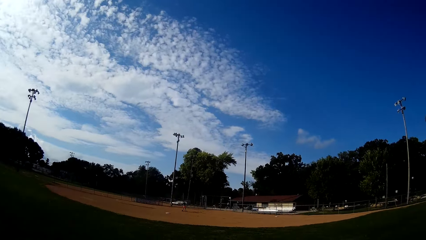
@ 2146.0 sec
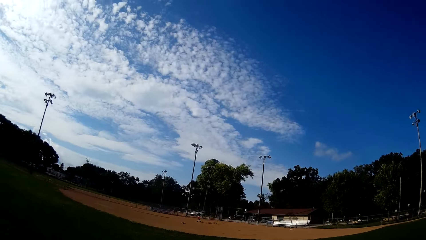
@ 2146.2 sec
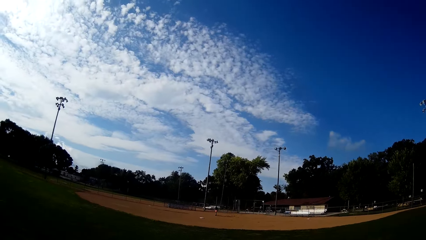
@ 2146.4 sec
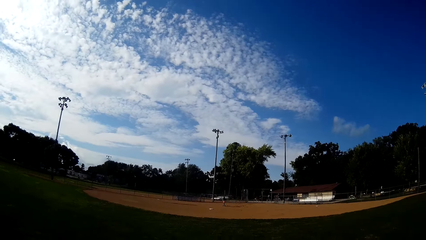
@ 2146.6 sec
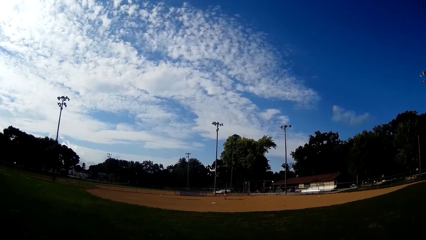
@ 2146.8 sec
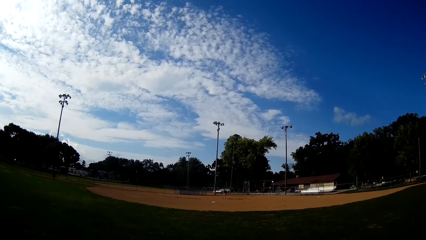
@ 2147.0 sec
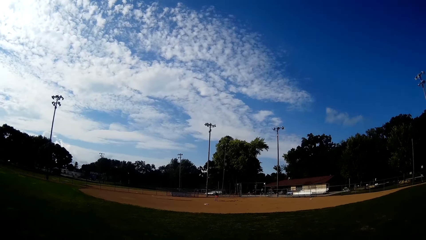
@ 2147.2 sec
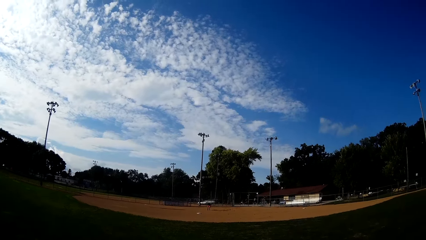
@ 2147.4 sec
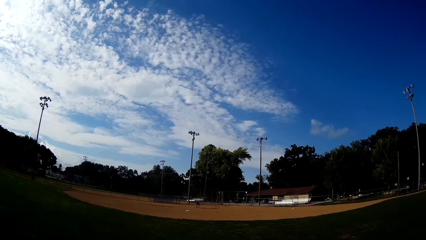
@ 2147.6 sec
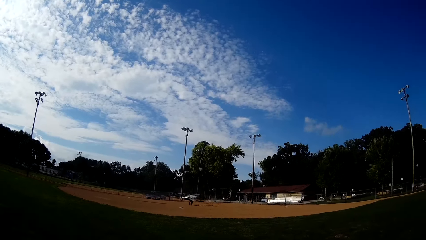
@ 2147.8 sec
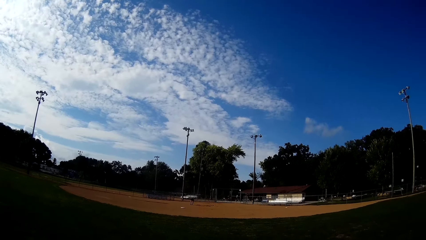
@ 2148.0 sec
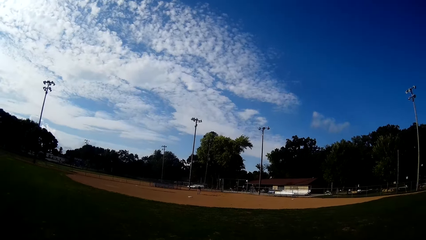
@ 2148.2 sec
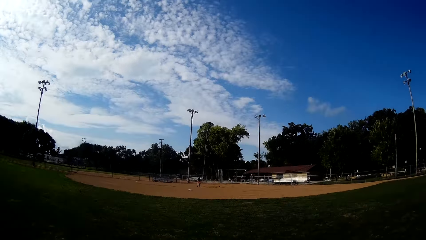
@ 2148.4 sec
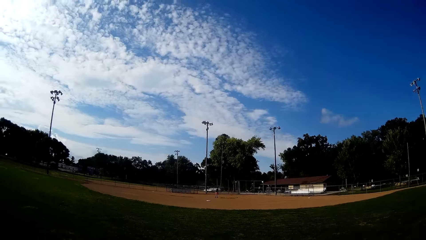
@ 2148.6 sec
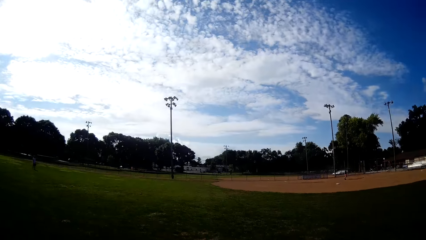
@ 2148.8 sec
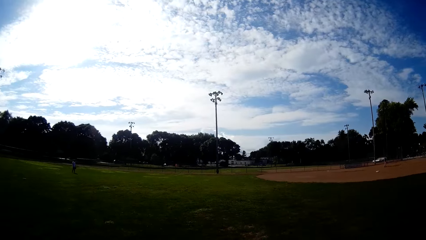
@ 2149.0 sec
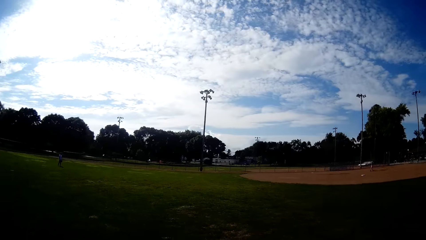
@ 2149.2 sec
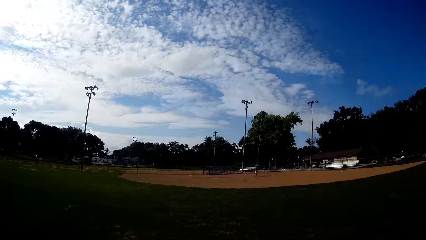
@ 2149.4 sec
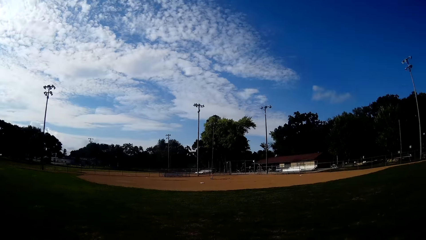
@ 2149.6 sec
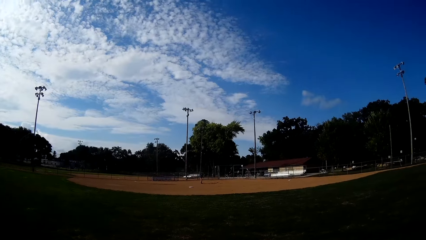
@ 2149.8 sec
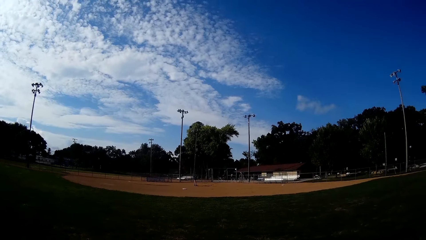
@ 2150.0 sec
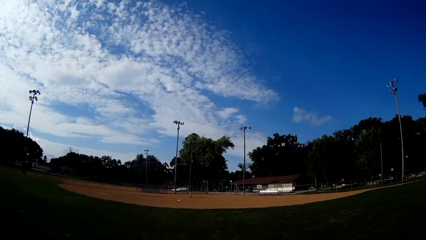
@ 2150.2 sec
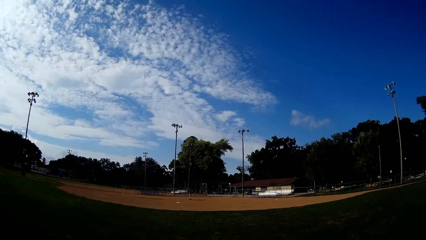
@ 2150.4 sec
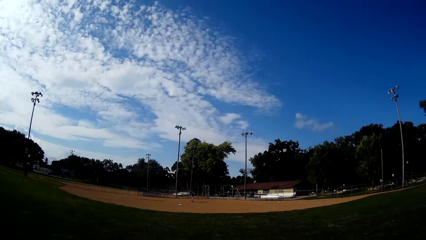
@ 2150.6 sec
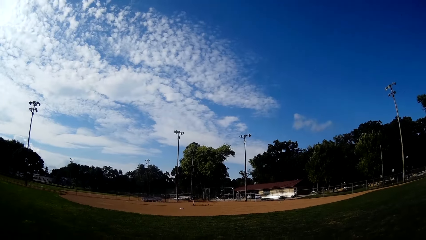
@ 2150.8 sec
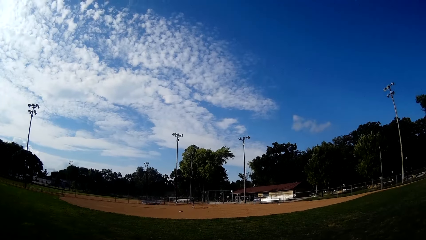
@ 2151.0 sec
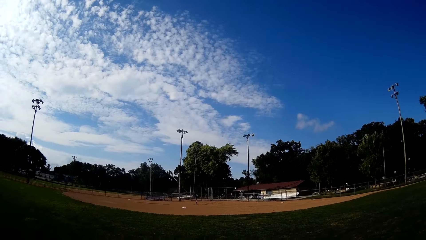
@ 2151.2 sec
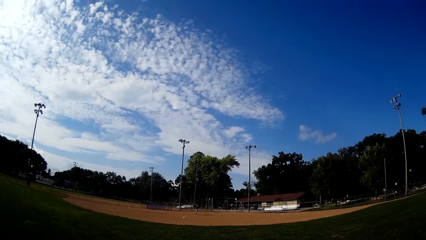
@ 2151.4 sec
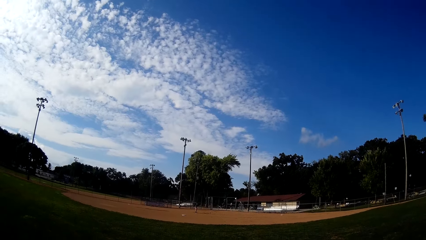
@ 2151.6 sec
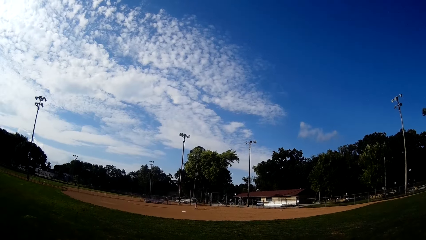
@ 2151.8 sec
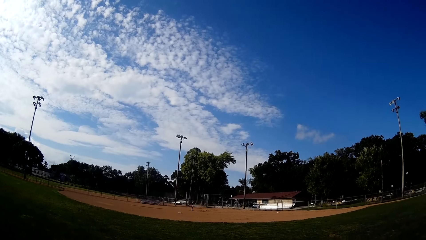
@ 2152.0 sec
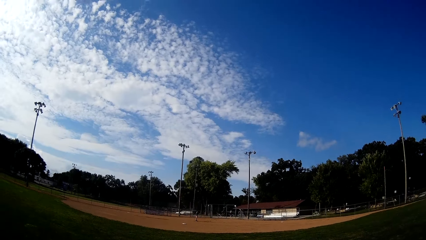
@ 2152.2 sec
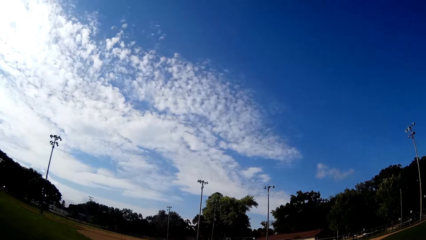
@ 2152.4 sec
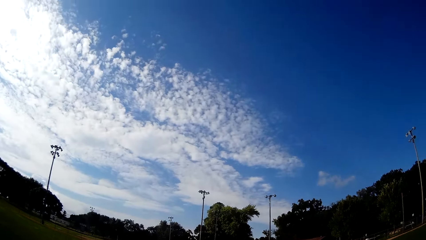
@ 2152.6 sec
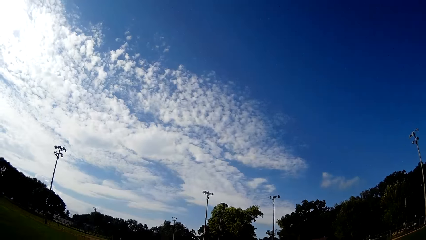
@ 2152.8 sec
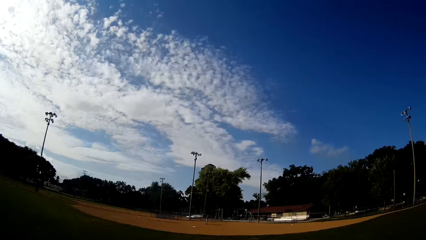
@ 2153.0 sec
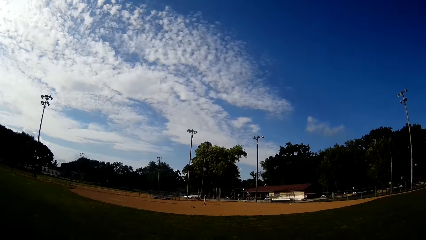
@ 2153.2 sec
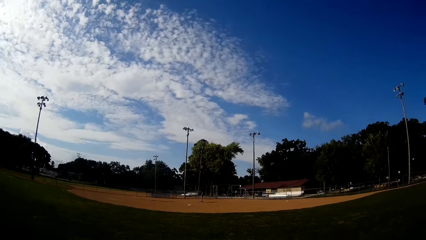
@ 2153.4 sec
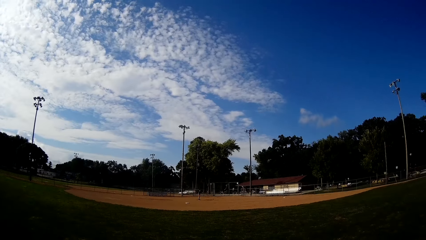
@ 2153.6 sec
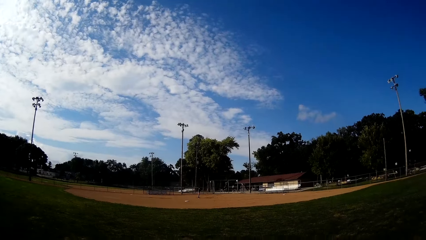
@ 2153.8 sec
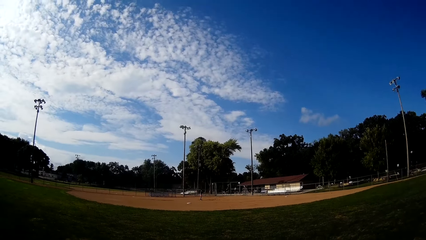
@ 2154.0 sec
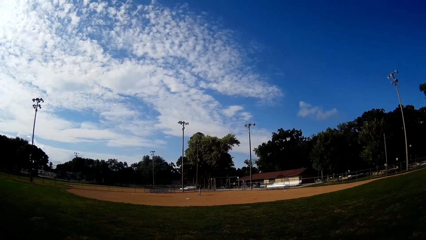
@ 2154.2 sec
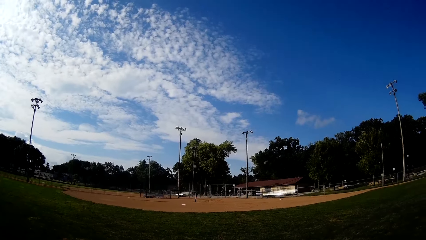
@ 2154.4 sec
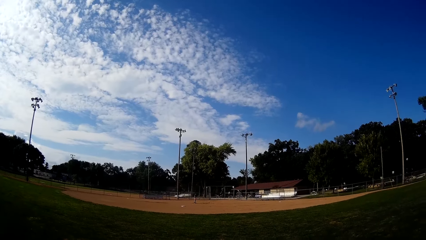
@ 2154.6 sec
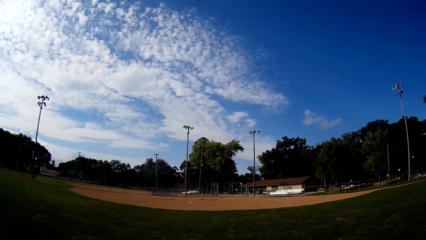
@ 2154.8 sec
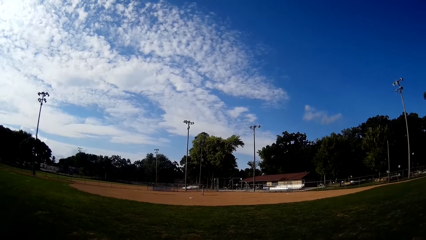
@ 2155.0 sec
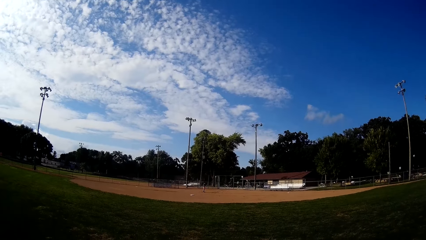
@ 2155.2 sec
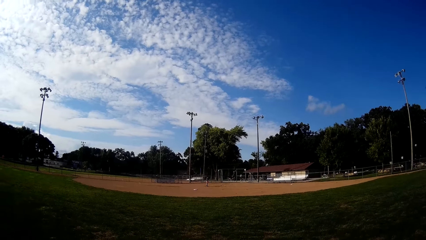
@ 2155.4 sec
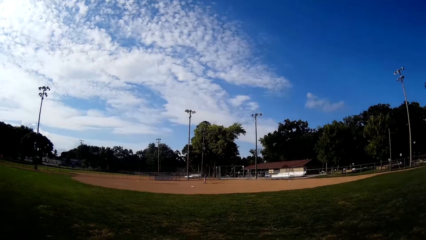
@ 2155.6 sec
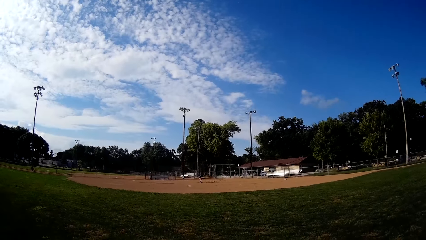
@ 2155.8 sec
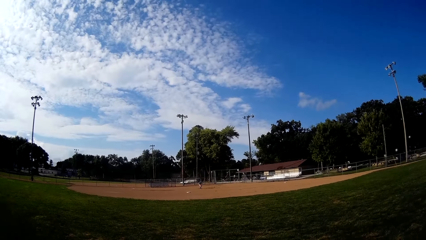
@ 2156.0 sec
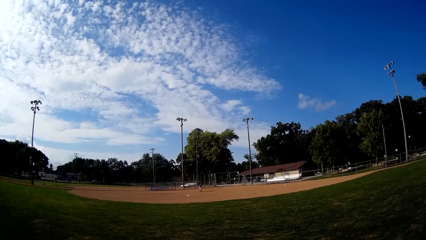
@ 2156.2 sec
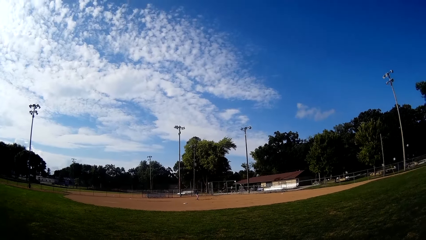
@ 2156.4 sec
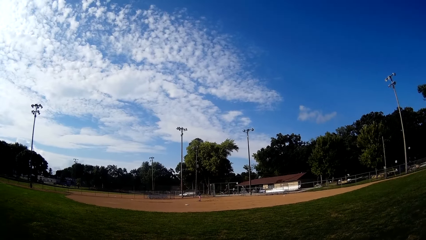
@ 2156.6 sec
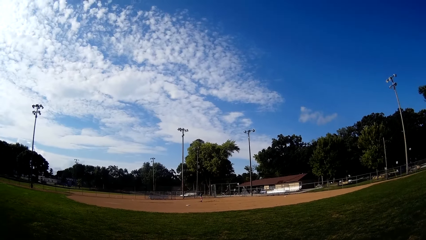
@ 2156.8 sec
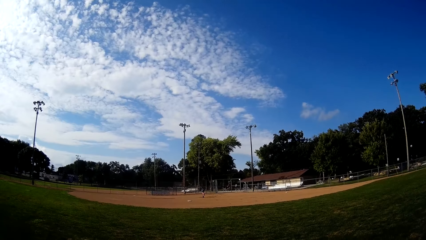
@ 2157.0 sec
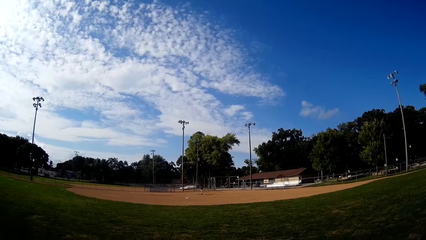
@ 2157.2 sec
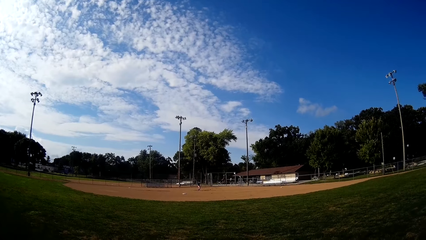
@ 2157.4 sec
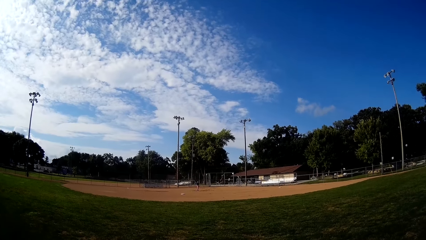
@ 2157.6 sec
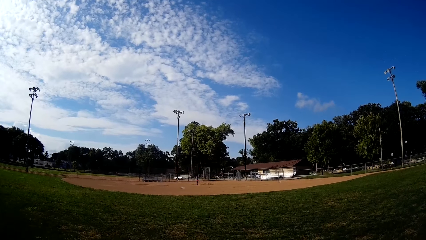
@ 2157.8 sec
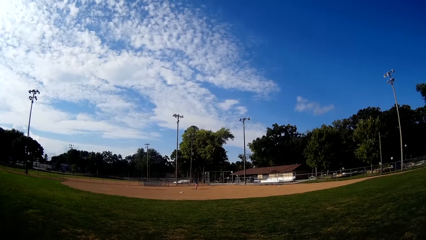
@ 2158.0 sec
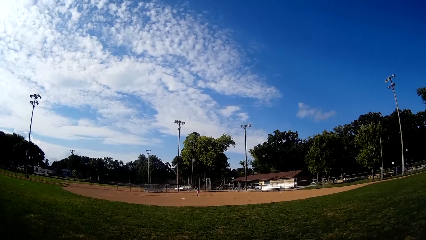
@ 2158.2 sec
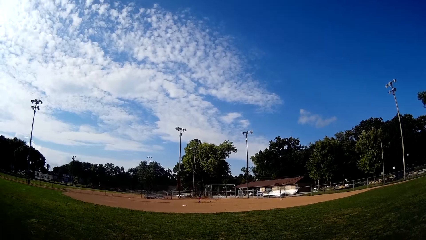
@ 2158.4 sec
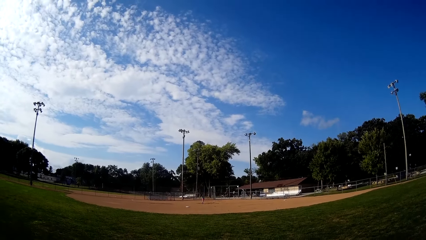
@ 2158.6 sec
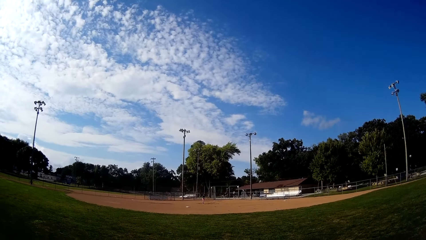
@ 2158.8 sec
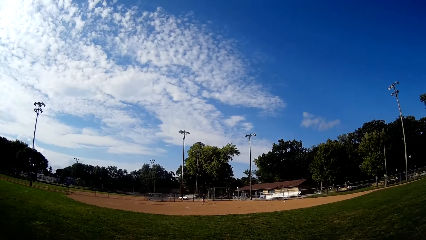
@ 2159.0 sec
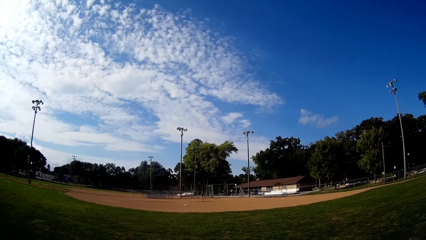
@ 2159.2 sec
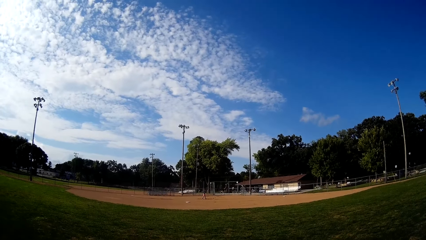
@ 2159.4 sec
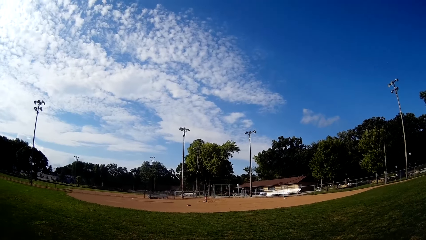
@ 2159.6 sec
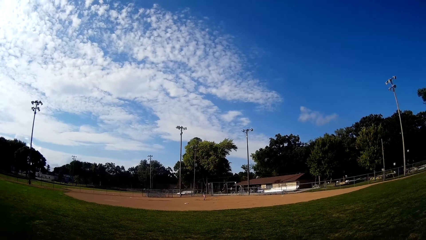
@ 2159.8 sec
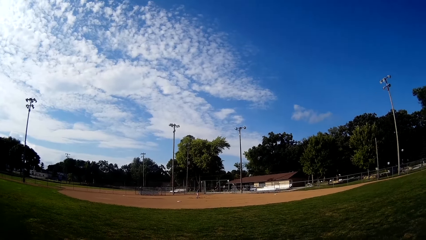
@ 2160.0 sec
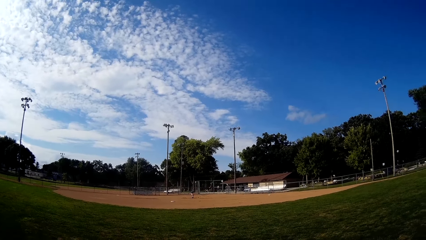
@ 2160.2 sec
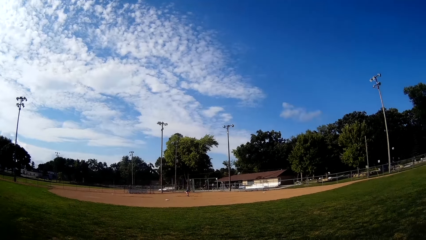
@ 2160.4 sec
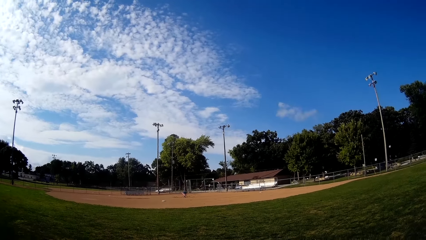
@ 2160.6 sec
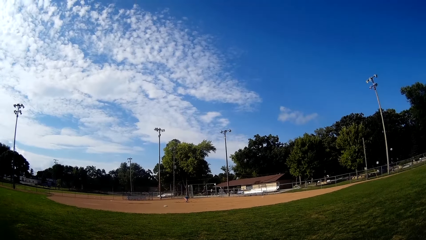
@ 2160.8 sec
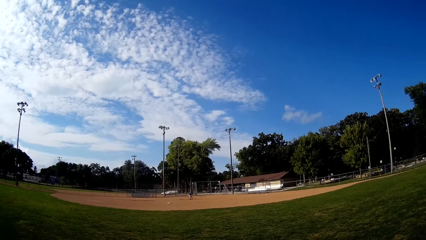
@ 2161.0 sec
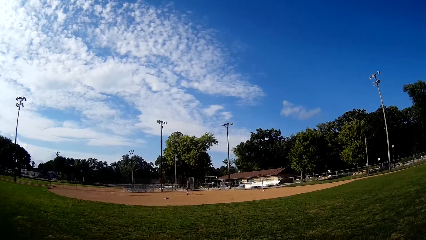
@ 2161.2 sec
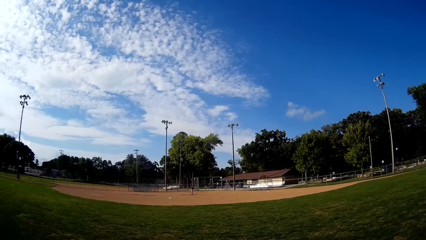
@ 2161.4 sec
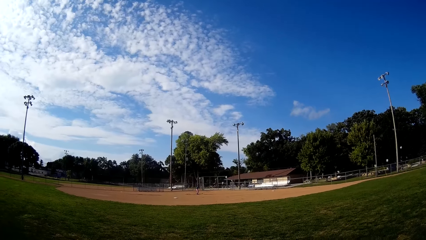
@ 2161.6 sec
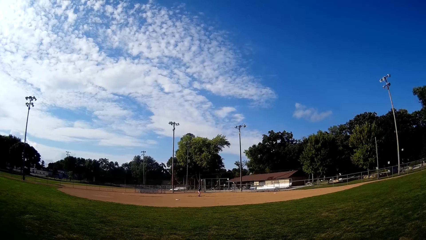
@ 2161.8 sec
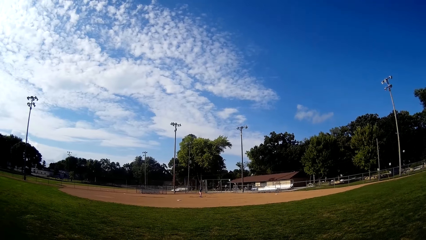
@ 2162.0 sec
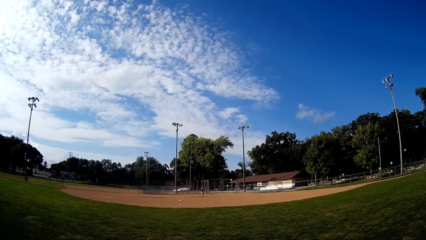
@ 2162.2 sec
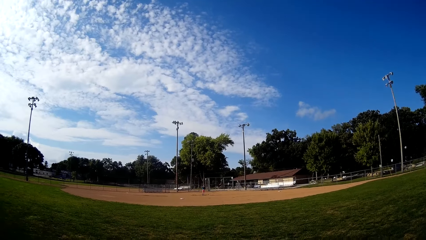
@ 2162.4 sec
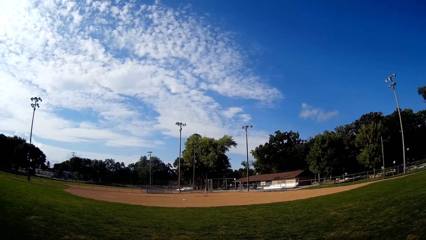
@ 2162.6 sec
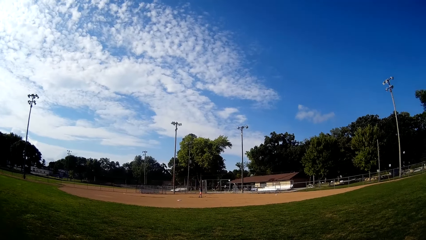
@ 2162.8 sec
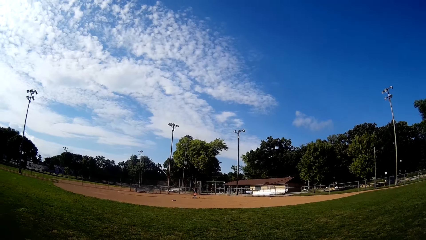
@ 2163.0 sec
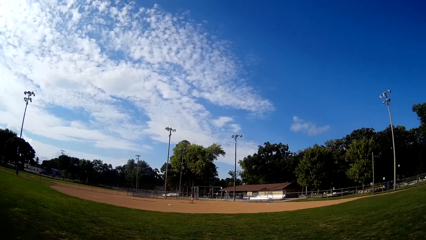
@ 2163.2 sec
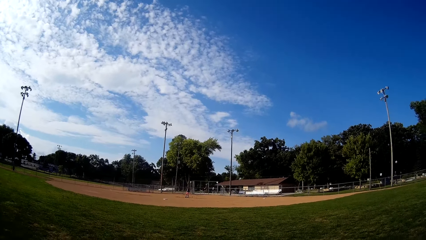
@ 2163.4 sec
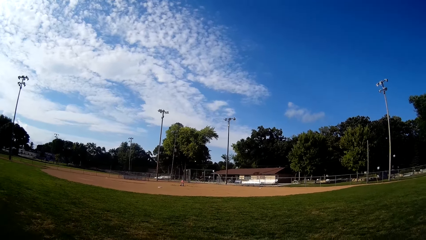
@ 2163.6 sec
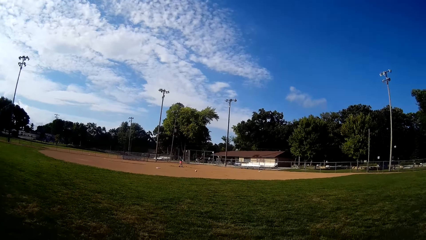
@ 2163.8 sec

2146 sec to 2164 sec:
A man positions the ball. The man bats the baseball to the camera wearer.
